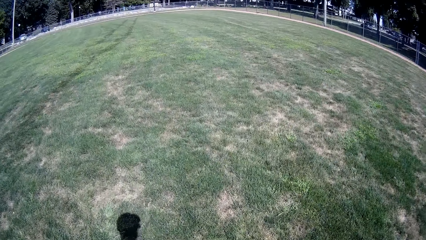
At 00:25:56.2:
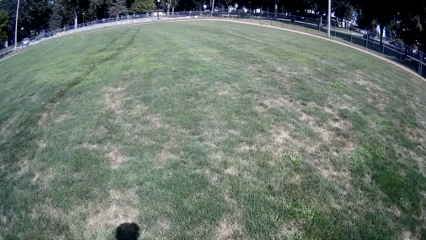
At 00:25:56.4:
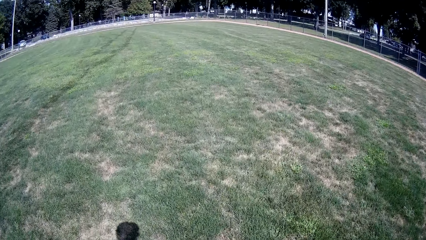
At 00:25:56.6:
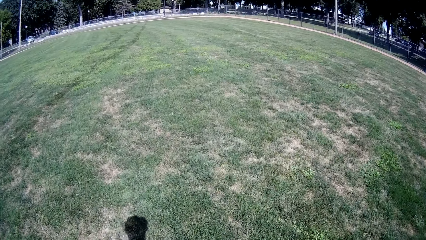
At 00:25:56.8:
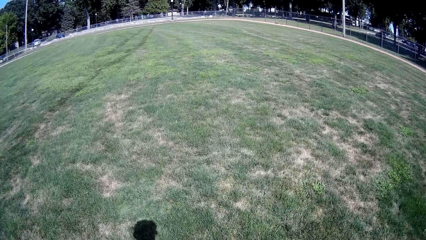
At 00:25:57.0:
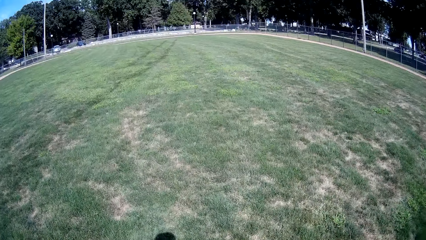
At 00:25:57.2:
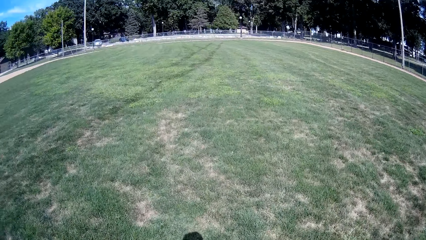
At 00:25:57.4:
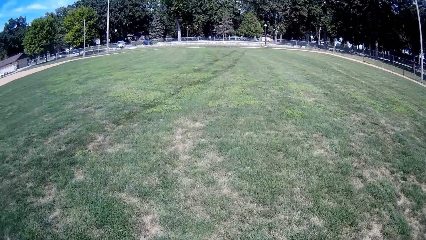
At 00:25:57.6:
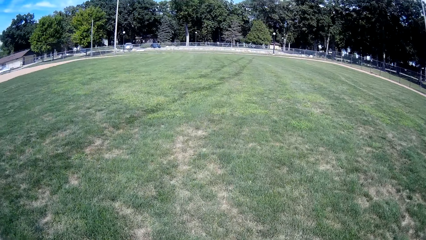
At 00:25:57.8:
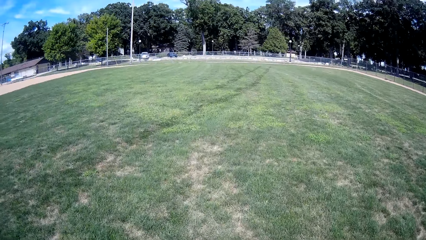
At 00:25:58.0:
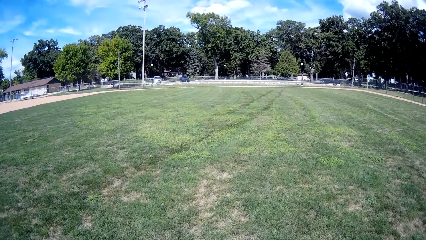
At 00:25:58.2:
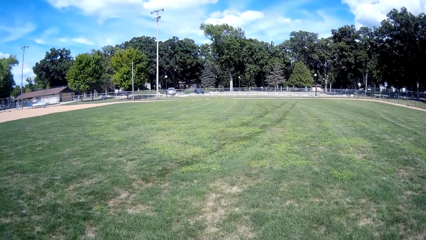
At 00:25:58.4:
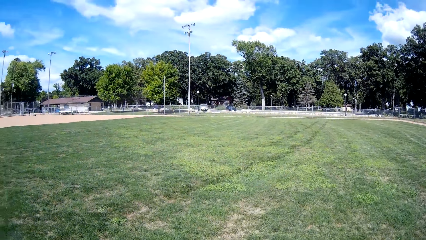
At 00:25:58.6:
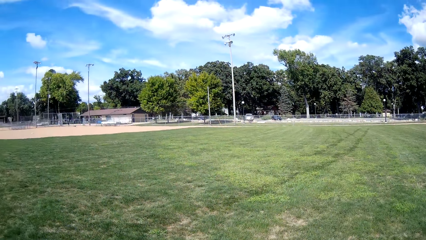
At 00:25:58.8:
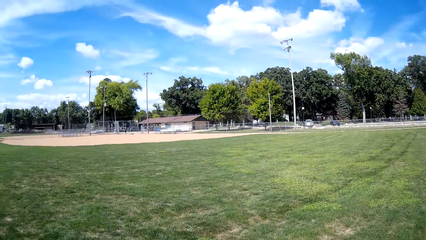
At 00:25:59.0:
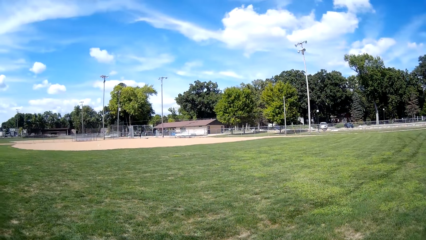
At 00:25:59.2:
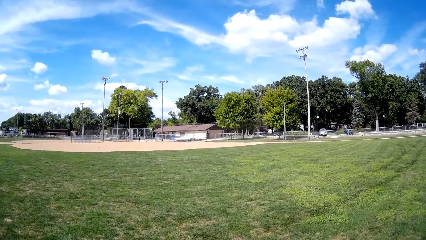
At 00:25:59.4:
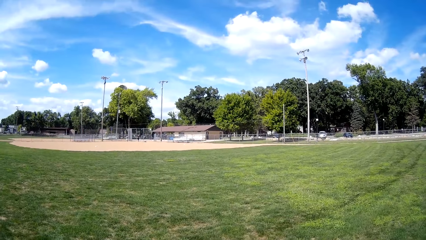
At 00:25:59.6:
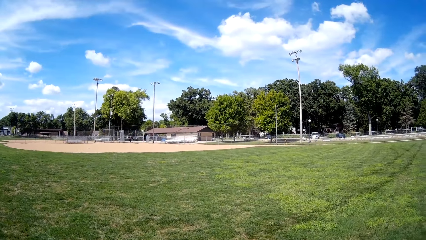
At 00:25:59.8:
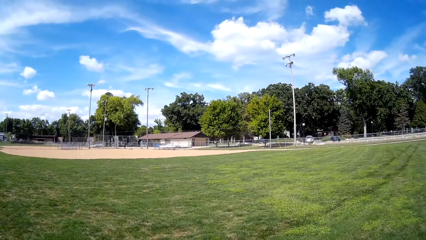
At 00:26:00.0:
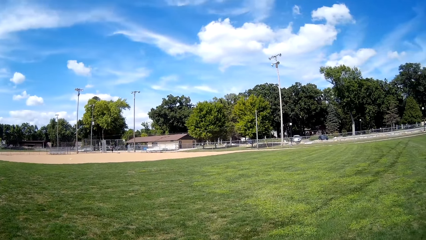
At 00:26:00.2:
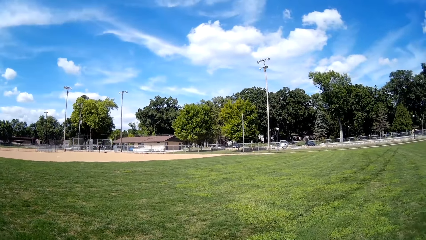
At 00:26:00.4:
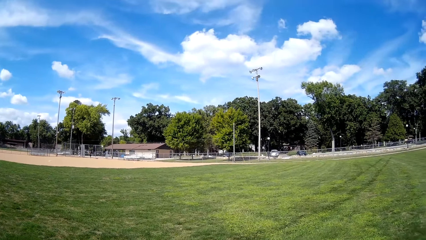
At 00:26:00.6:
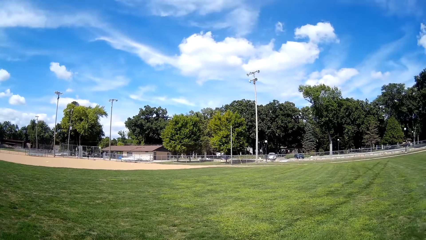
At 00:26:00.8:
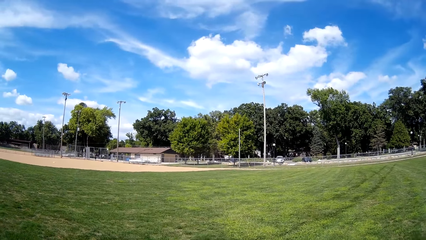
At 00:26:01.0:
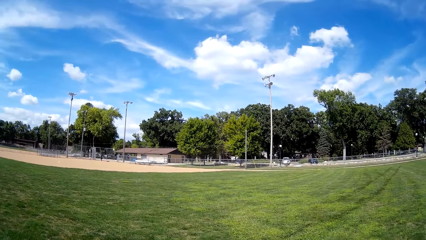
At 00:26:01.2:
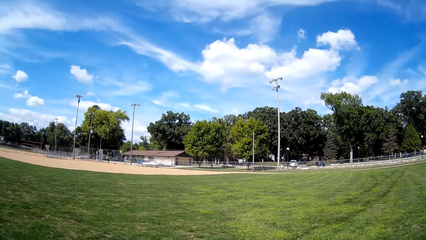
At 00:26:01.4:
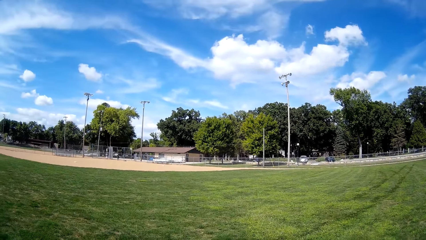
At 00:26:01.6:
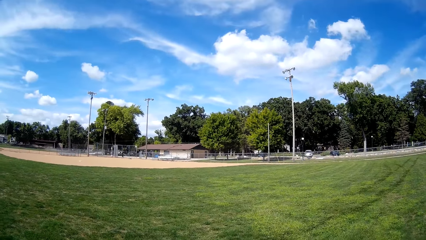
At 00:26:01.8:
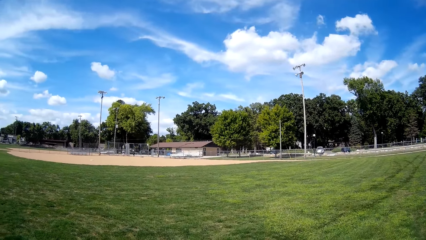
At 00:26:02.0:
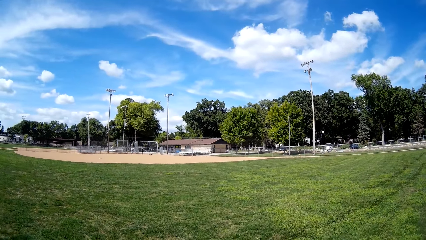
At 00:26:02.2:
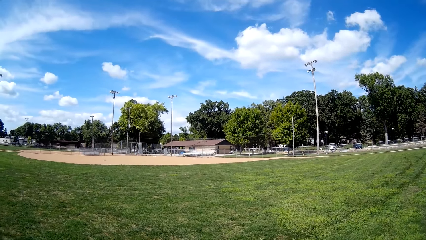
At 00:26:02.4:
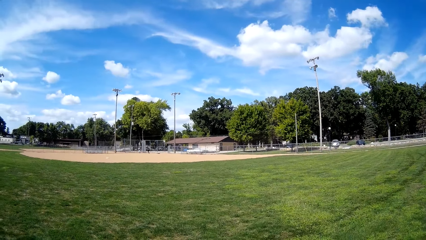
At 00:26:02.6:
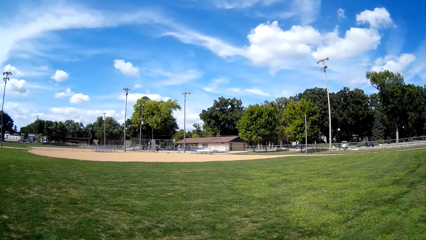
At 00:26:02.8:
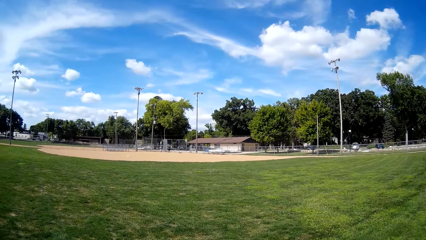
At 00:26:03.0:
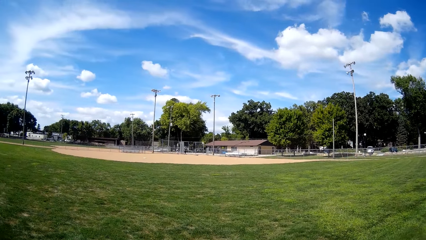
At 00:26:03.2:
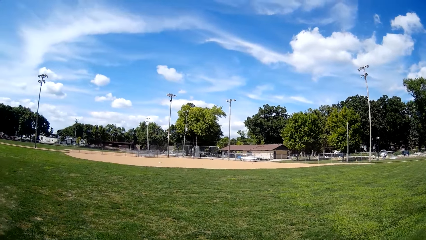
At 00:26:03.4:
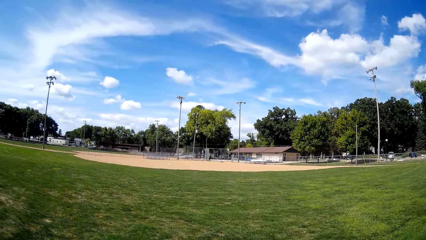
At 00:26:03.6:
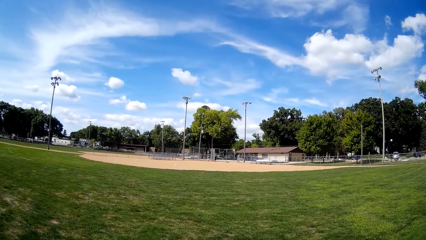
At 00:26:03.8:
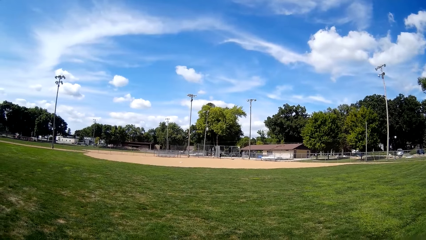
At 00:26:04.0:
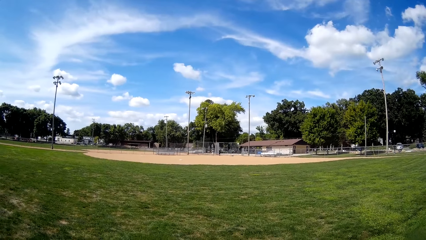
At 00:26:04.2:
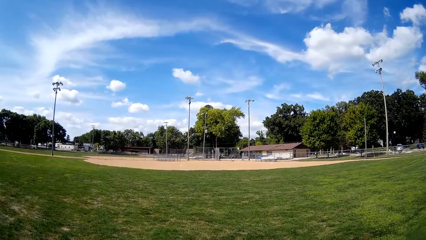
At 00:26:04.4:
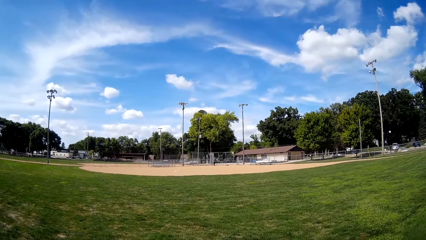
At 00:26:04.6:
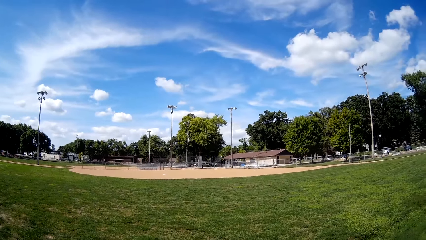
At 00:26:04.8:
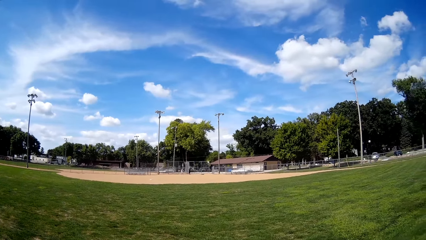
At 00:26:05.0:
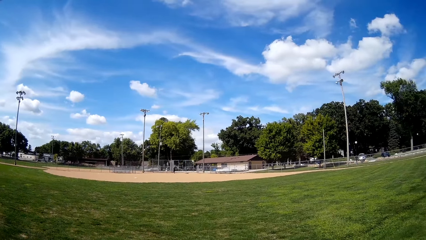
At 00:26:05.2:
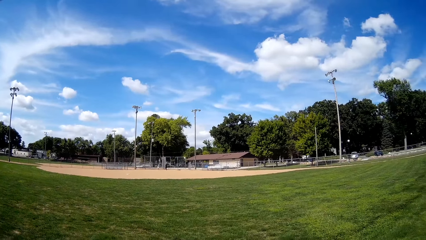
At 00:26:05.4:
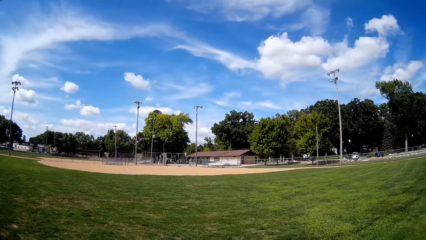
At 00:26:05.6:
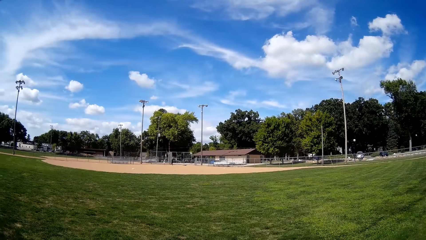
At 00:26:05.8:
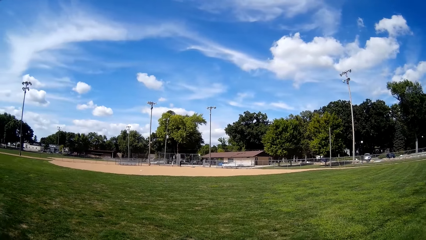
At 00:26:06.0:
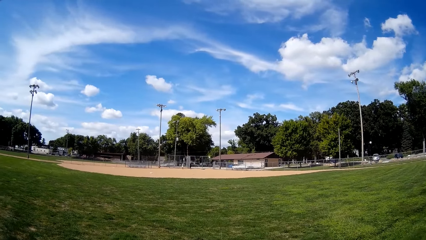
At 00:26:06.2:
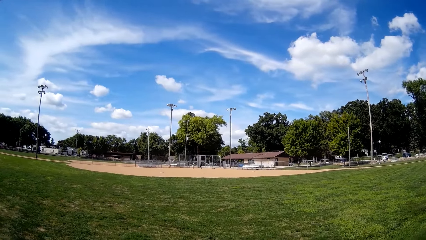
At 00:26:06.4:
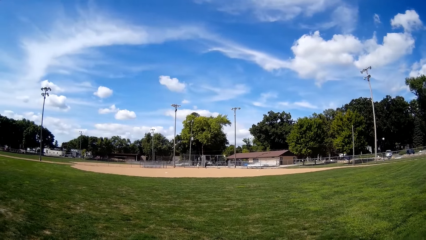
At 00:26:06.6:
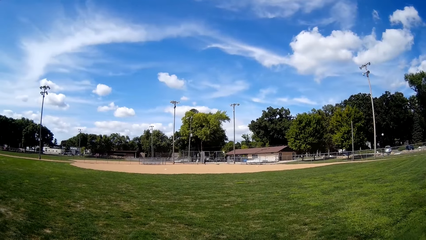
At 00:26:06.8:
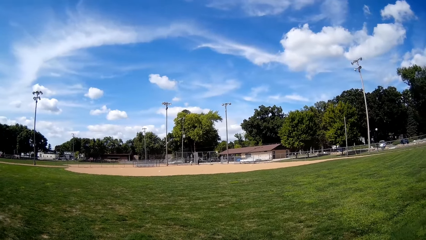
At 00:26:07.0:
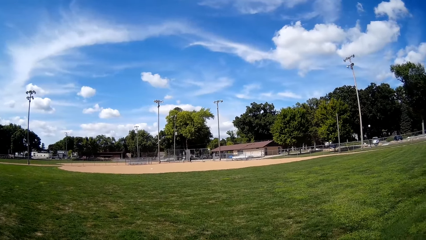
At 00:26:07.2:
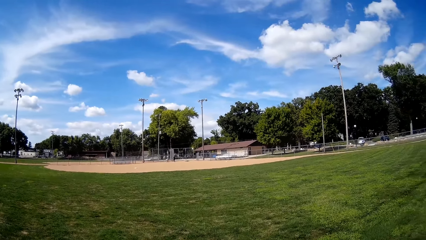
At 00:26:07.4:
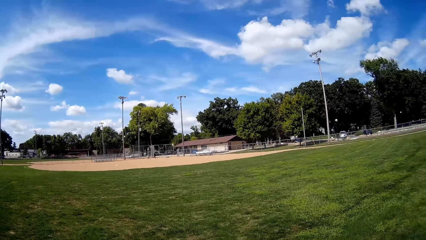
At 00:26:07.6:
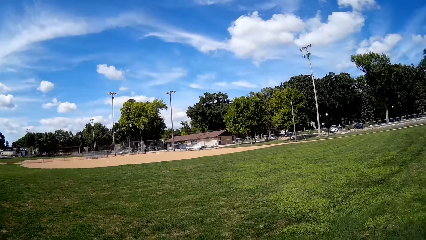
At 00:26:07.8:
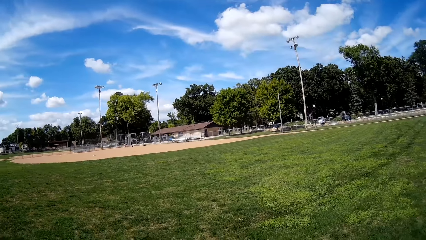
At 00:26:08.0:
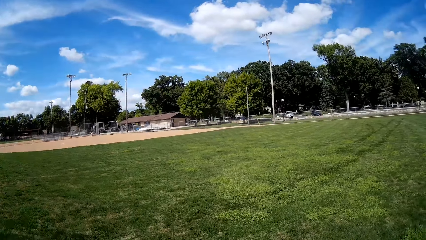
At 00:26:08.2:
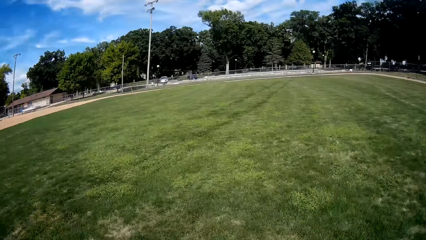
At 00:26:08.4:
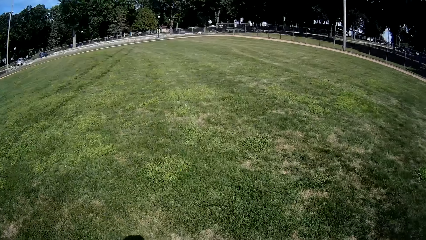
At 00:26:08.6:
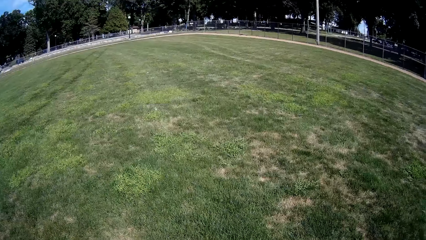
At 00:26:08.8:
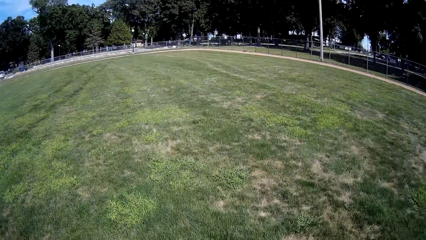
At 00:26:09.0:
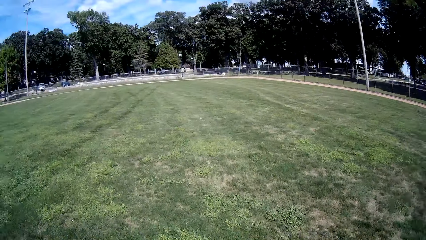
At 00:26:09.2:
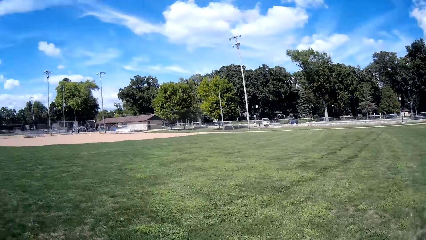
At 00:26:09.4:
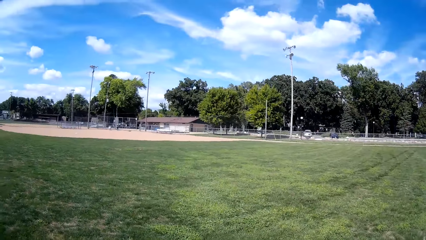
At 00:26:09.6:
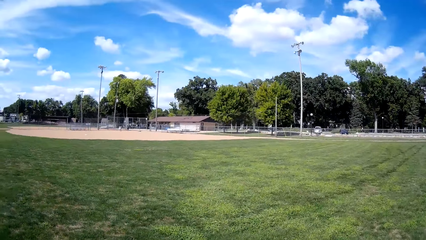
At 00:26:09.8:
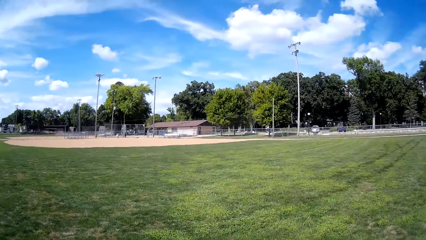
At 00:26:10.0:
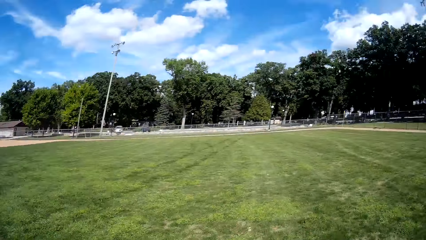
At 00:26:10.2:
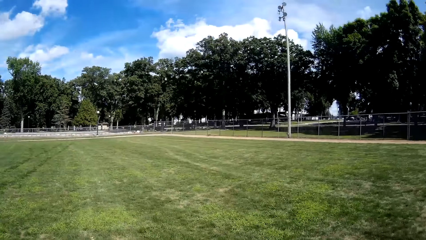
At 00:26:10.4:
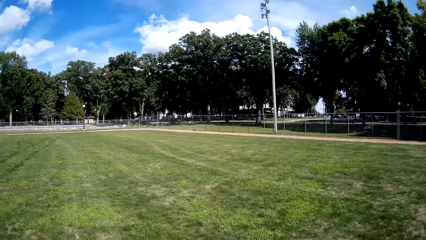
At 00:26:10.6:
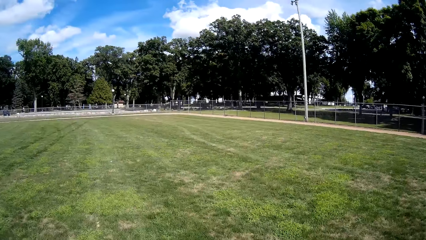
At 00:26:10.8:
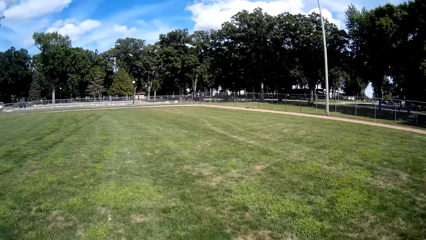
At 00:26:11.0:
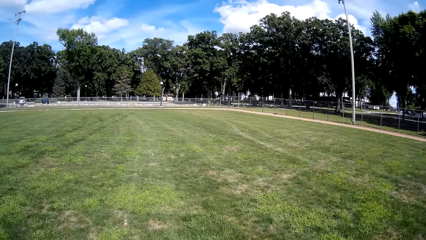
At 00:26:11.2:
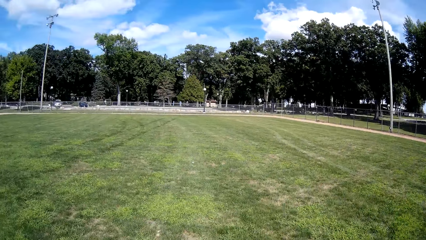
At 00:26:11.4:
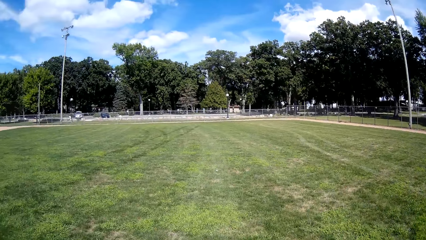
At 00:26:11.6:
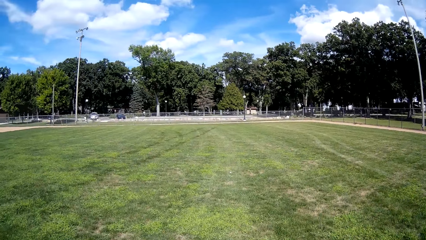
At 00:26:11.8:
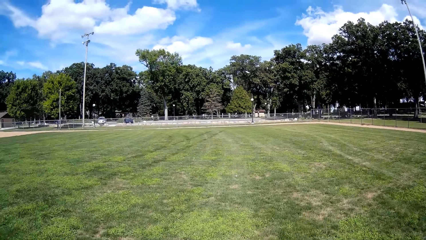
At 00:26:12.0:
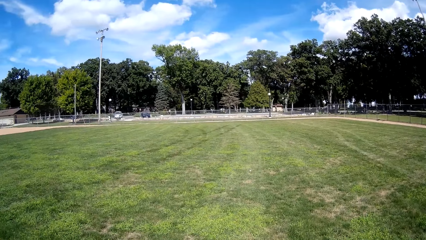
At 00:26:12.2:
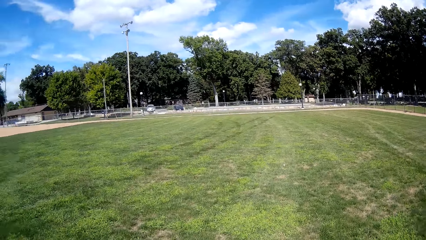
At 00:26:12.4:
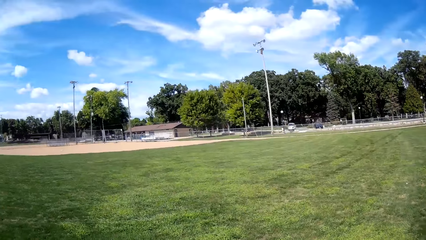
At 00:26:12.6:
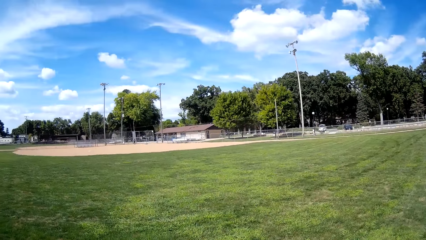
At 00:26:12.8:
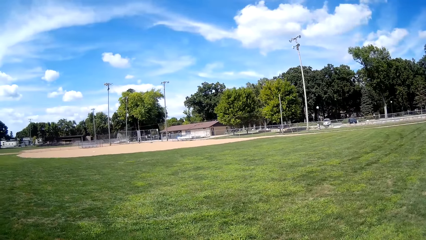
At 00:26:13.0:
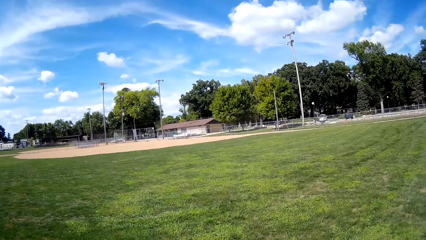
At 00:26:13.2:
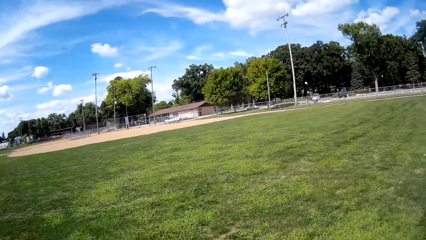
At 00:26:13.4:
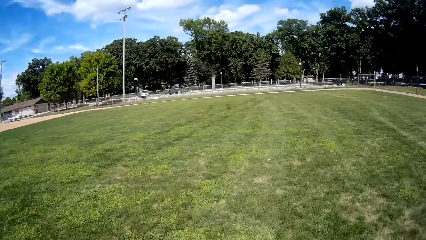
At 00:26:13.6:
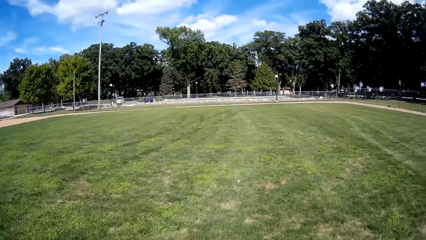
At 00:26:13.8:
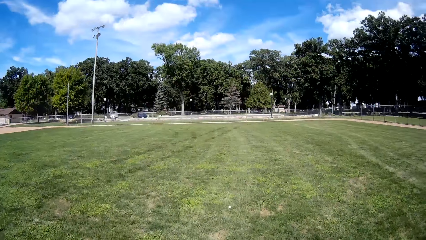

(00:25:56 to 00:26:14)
The camera wearer walks forward on the field. They stand on the field. They look around the field. They walk on the field.
